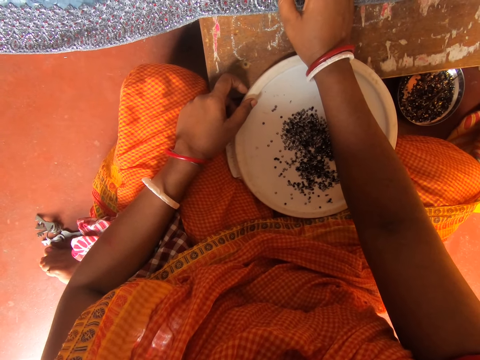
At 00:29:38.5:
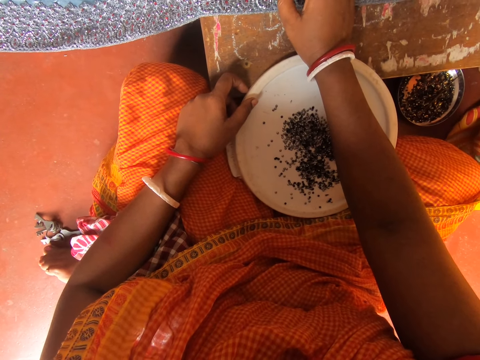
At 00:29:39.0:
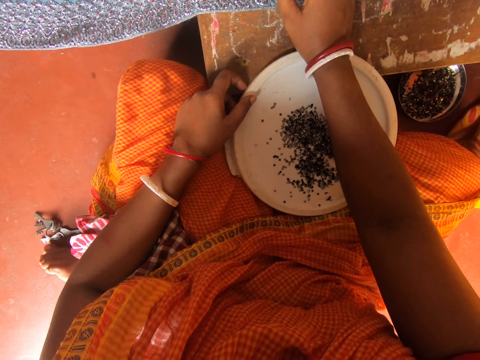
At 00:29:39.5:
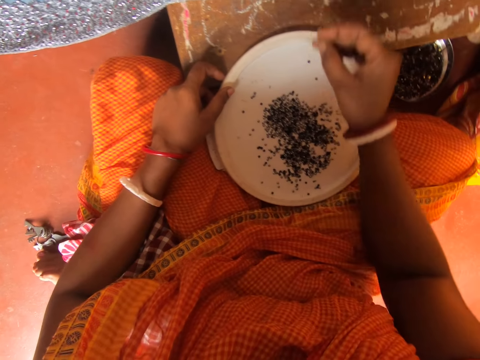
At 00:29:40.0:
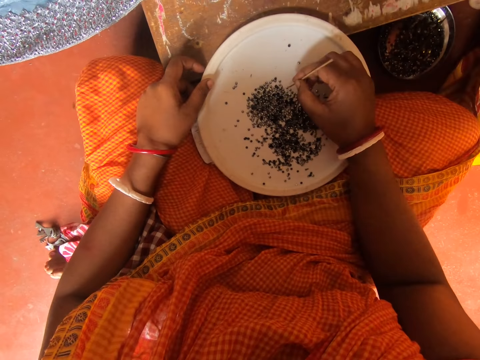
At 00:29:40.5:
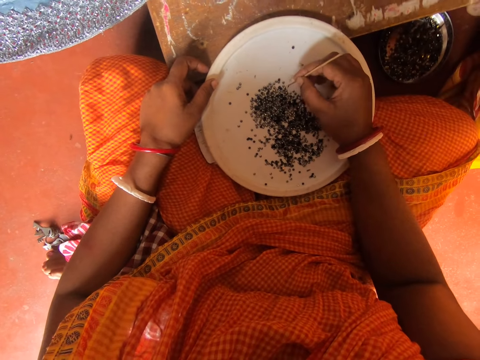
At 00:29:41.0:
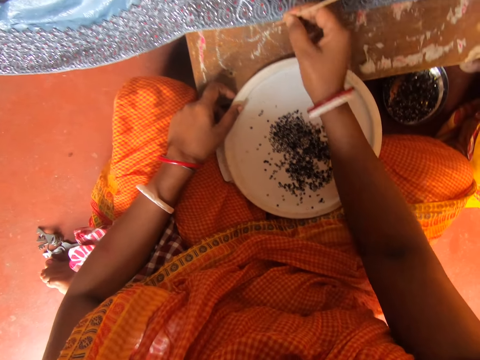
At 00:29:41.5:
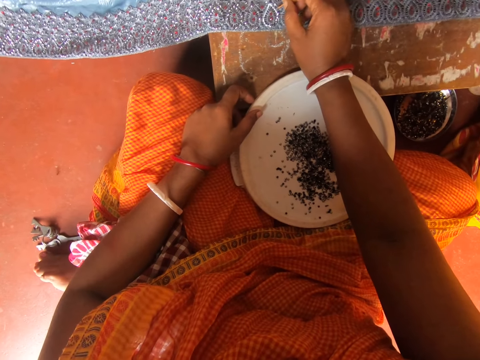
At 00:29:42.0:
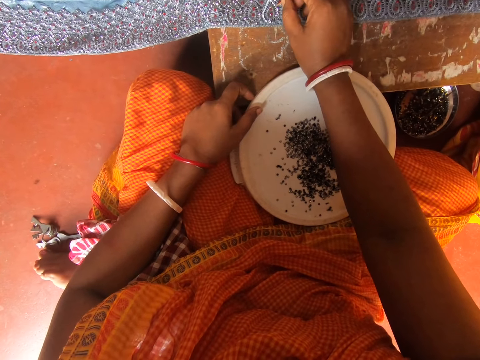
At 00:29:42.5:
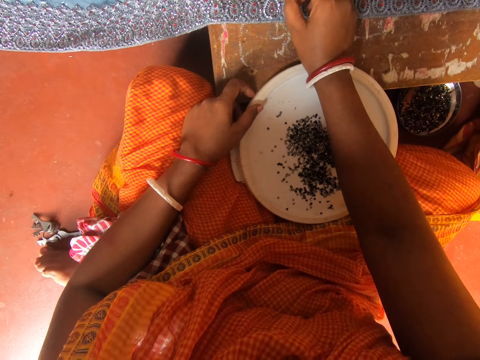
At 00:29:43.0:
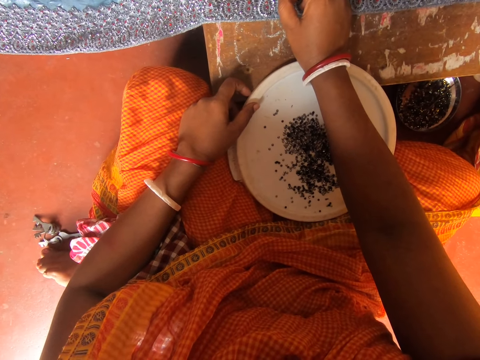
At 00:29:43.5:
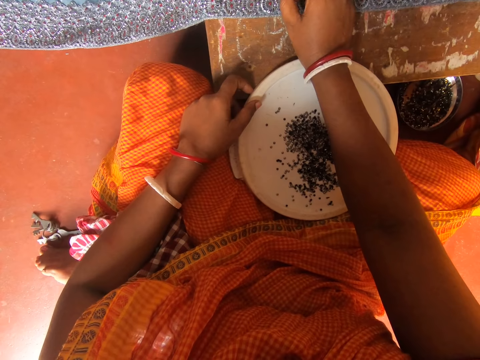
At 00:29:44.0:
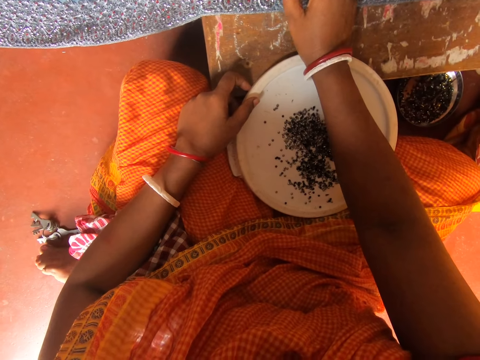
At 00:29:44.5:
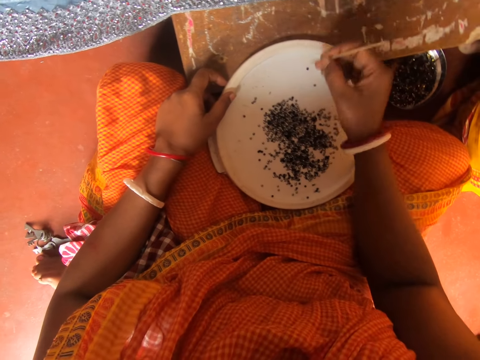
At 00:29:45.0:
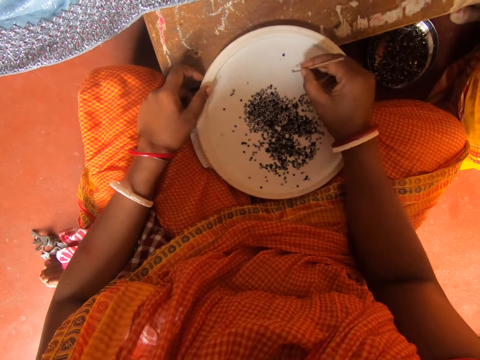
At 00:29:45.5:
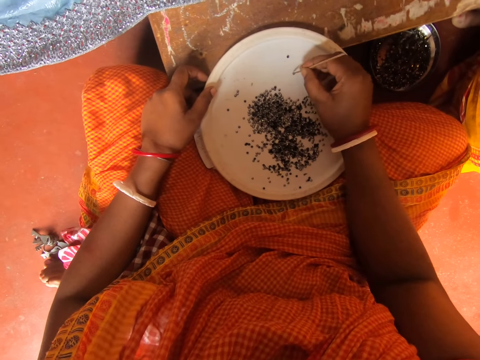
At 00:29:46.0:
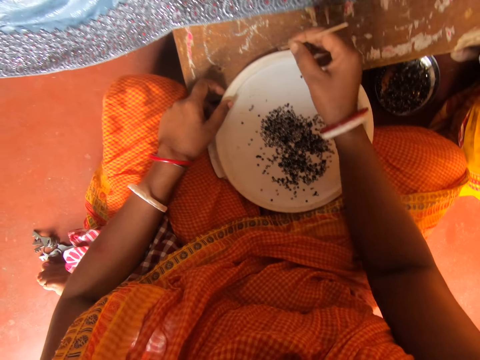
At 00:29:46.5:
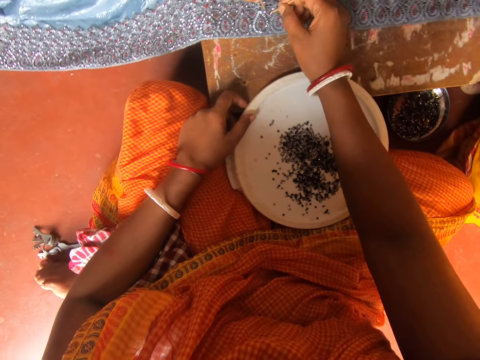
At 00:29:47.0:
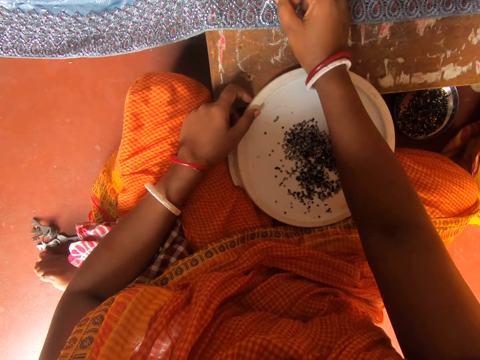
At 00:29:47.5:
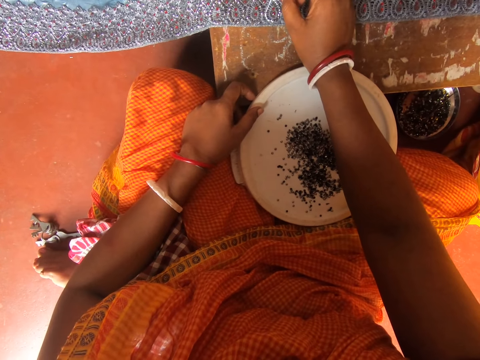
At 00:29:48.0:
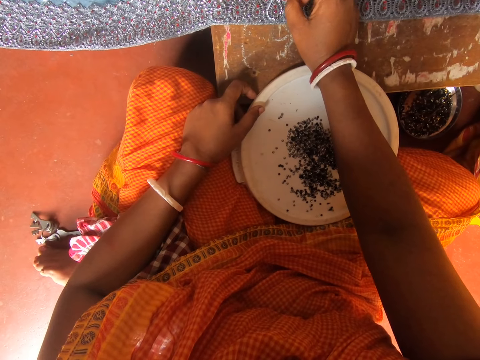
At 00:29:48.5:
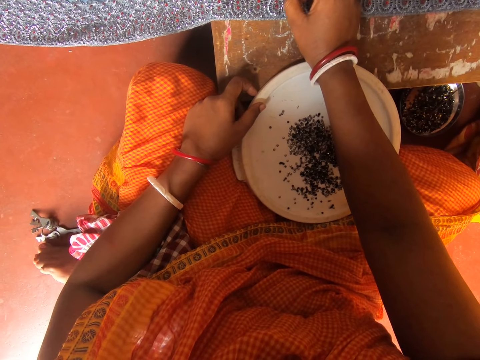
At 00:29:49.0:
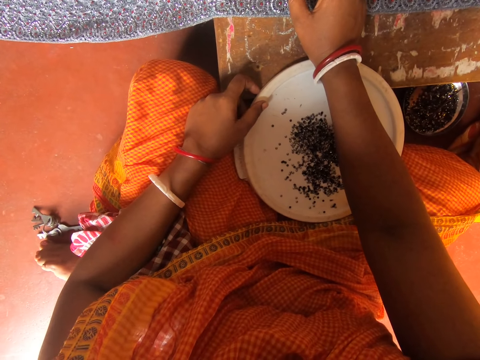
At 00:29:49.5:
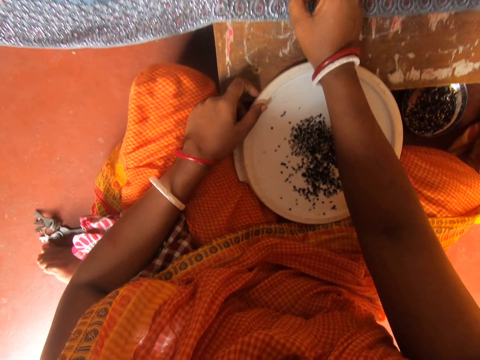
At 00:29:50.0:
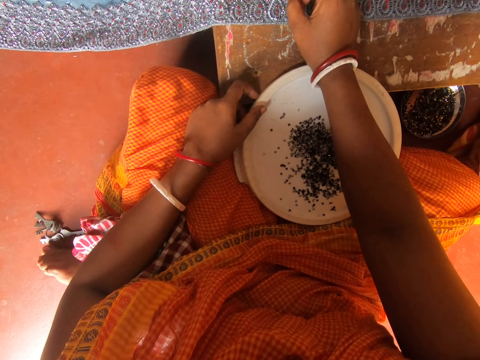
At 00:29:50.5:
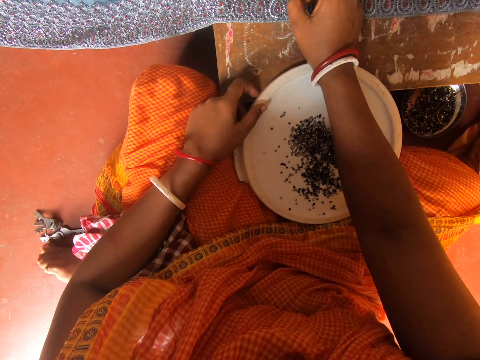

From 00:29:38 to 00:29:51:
The camera wearer talks. They pick a bead in a plate with a bead stick. They put the bead on a cloth with the bead stick. They pick a bead in the plate with the bead stick. They put the bead on the cloth with the bead stick.

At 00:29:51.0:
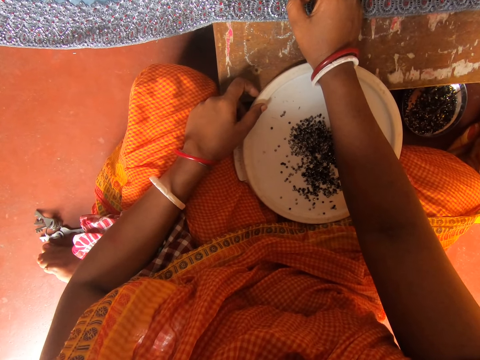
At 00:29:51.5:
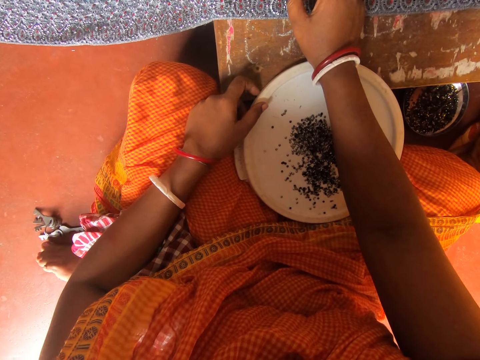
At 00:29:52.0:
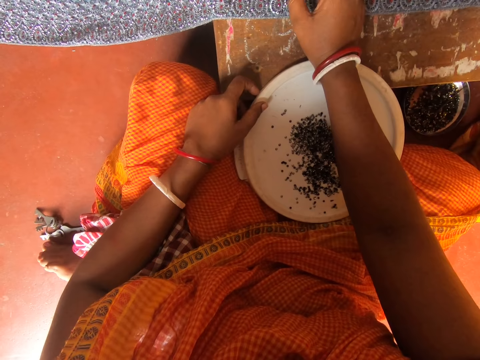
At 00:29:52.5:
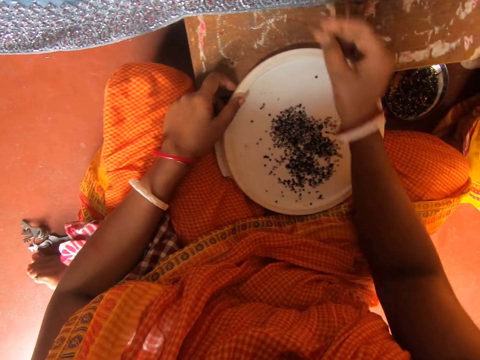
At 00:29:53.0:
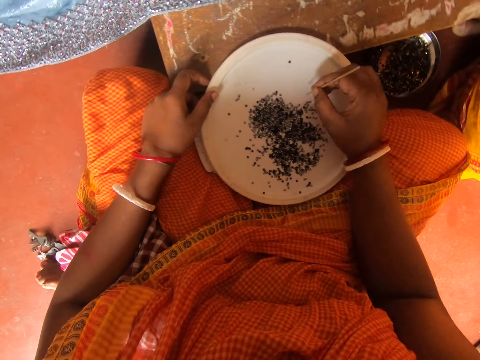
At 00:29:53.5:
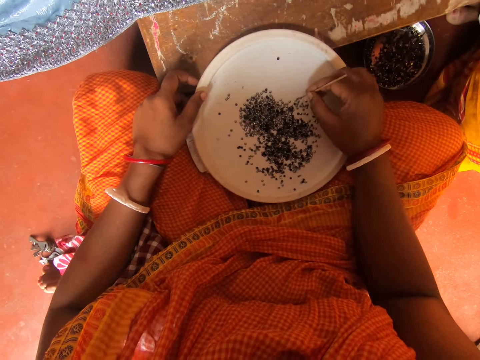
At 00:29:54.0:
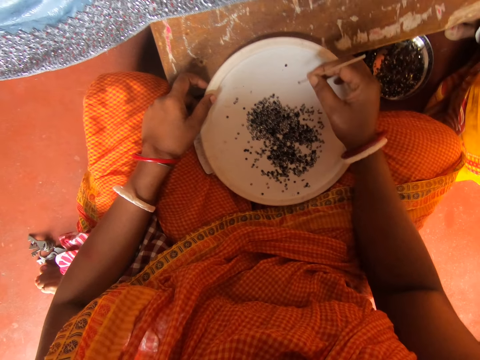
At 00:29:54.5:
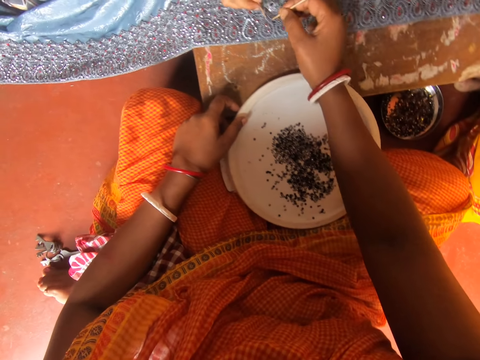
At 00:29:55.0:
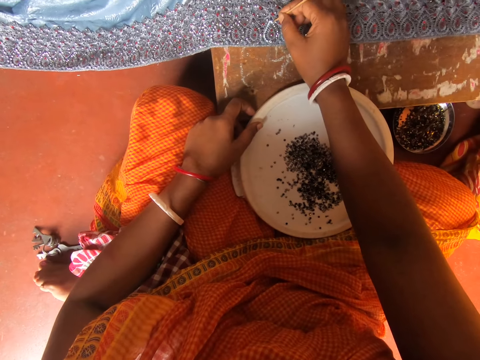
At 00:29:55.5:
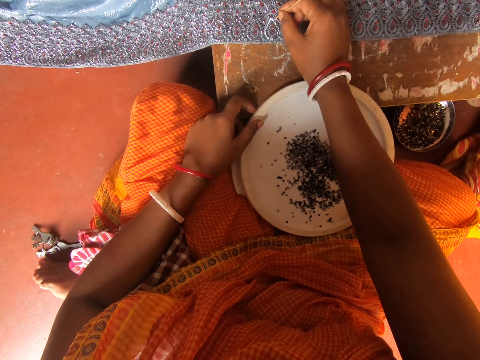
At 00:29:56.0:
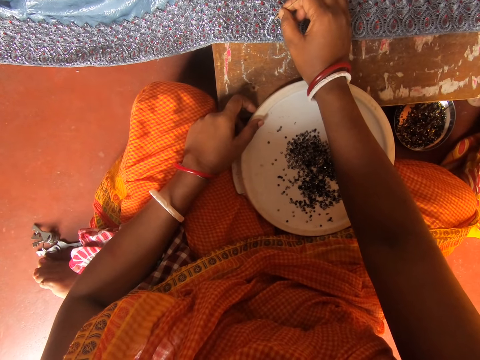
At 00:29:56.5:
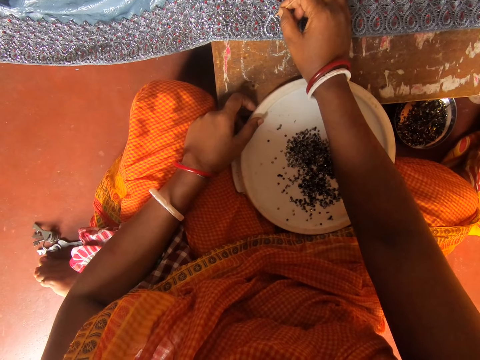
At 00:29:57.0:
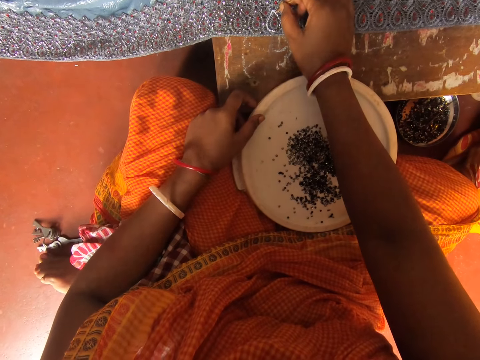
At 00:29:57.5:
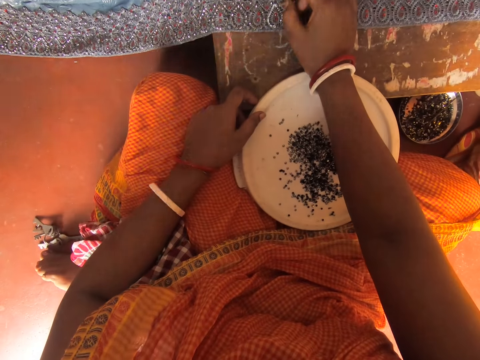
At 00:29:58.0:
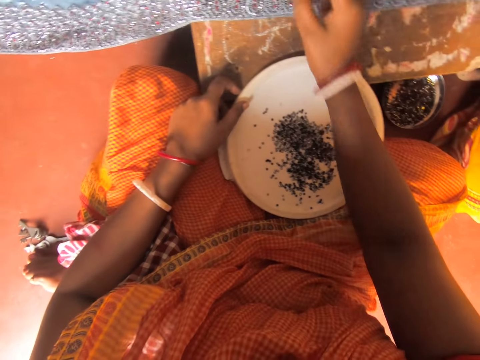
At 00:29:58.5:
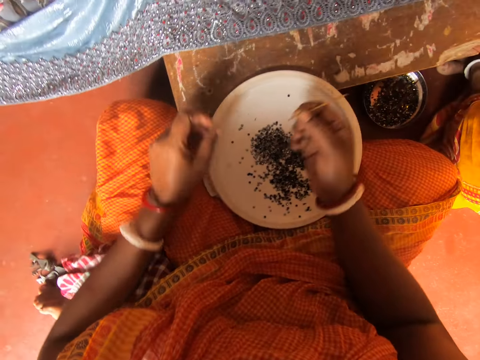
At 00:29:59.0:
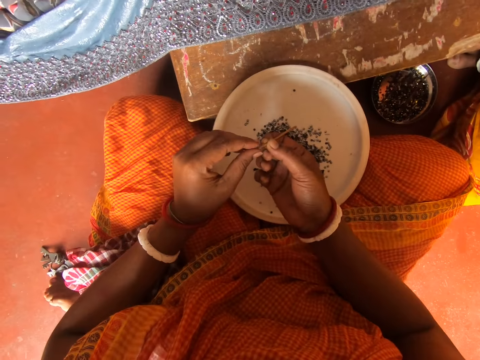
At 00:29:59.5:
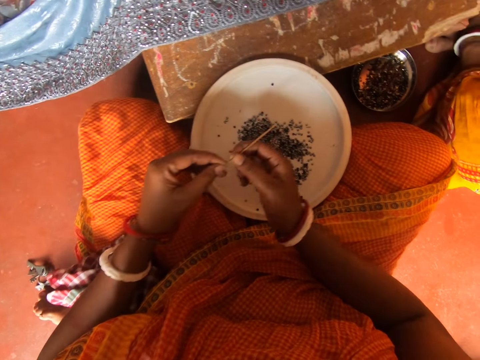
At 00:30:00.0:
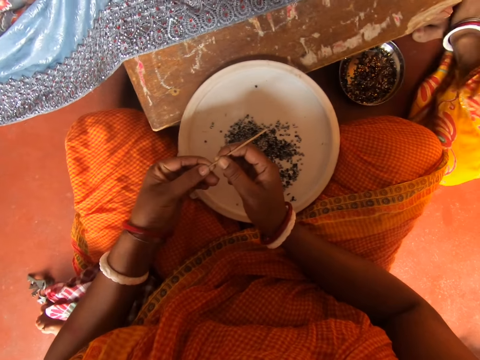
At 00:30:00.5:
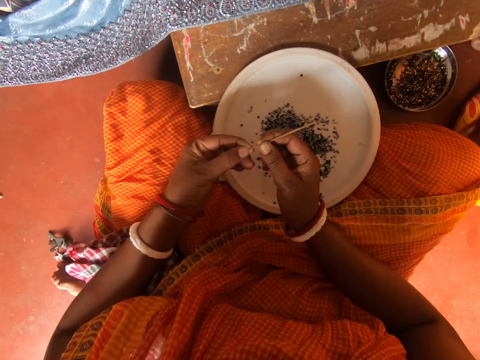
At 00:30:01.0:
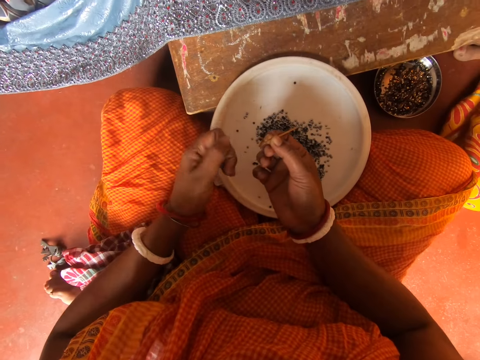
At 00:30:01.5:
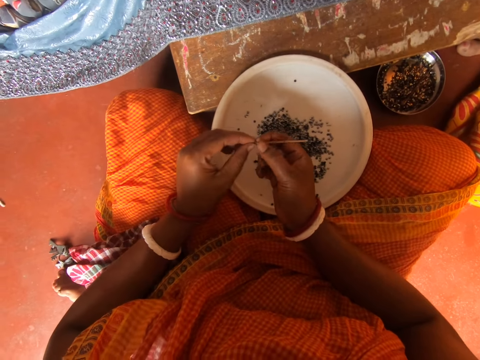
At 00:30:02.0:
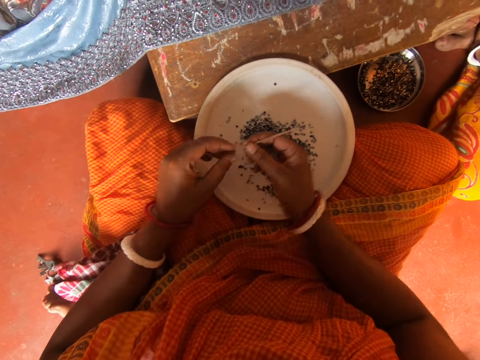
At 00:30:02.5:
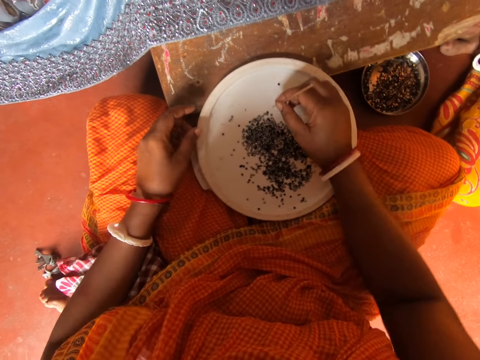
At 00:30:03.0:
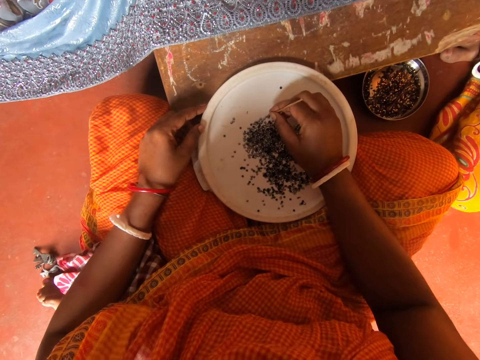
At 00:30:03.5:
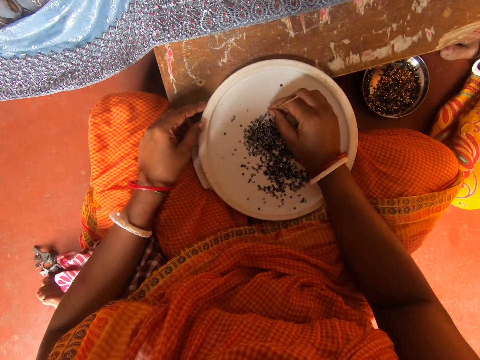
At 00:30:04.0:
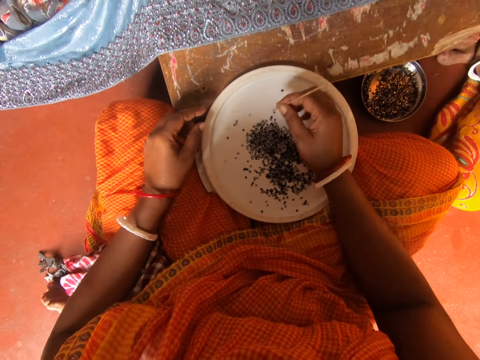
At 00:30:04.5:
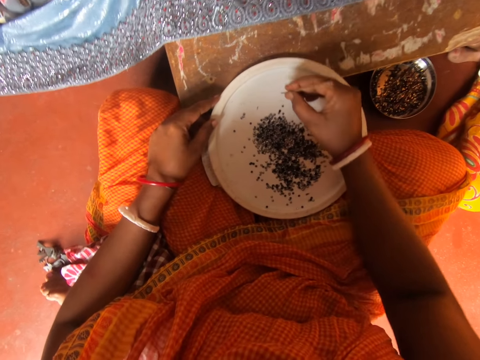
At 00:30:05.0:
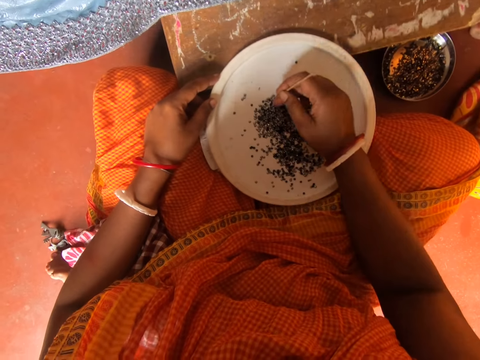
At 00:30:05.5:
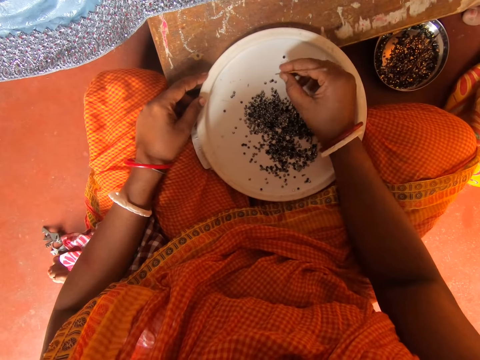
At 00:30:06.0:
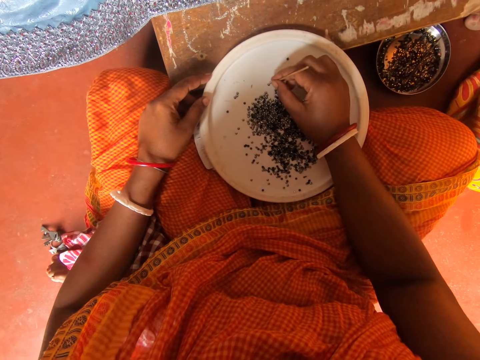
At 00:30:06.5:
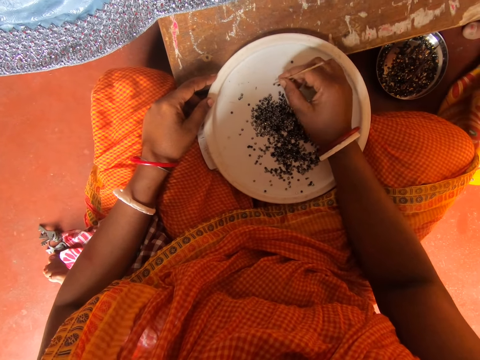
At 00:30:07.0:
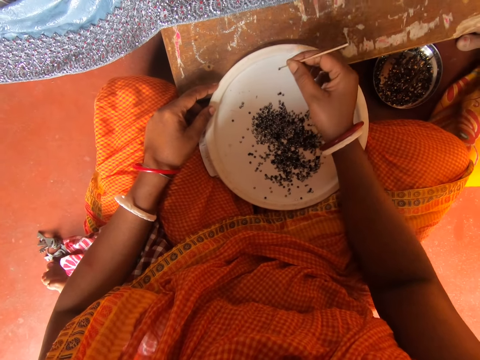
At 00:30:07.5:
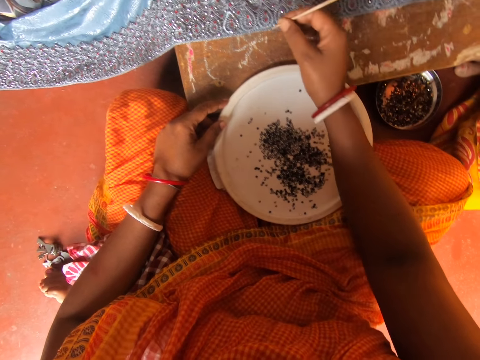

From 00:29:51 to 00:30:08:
The camera wearer picks a bead in a plate with a bead stick. A person puts a bead on a cloth with a bead stick in the right hand. The camera wearer puts the bead on the cloth with the bead stick. They remove the glue on the stick with a left hand. Another person talks. The camera wearer picks a bead in the plate with the bead stick. The first person talks. The camera wearer stares at the beads in the plate. The other person talks. The camera wearer spreads the beads in the plate with a right hand finger. They pick a bead in the plate with the bead stick.
